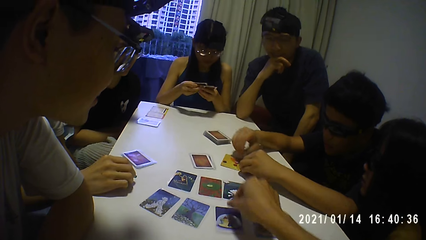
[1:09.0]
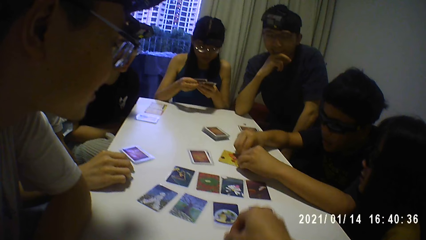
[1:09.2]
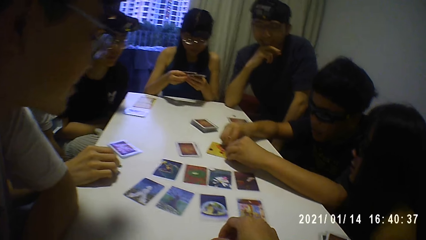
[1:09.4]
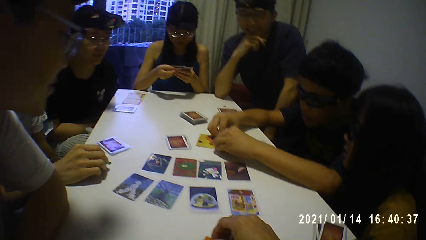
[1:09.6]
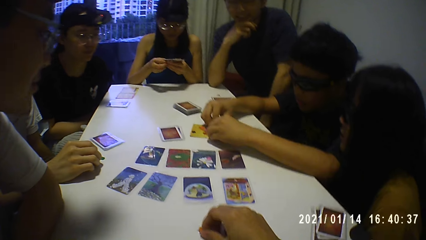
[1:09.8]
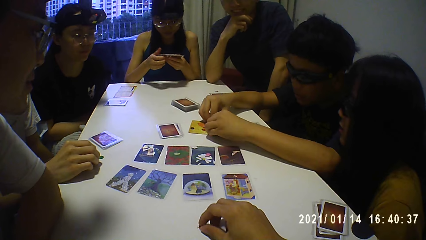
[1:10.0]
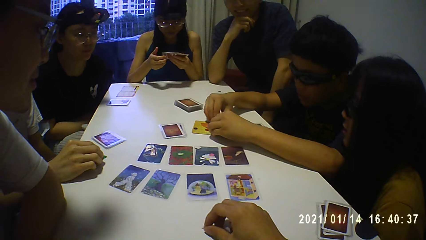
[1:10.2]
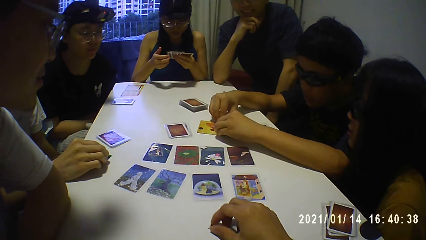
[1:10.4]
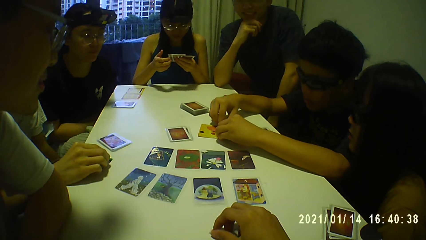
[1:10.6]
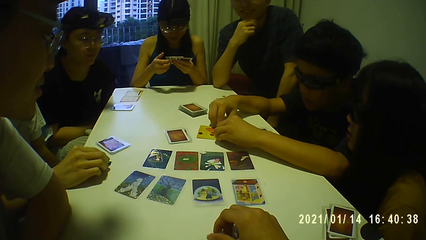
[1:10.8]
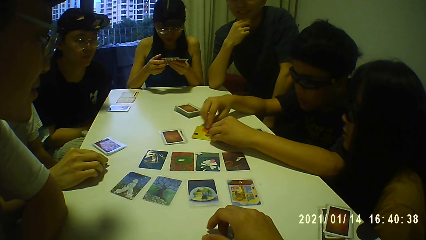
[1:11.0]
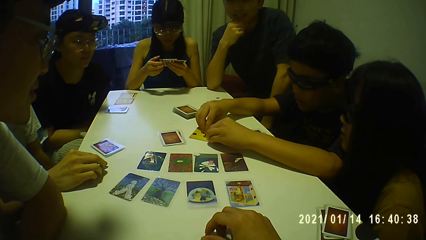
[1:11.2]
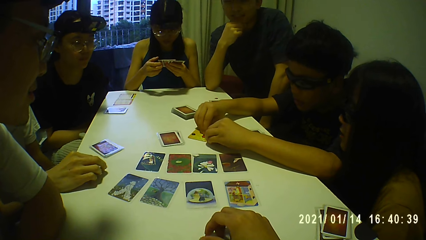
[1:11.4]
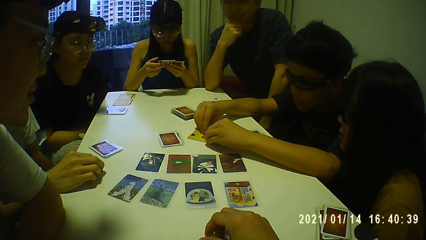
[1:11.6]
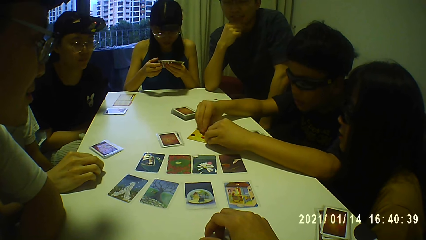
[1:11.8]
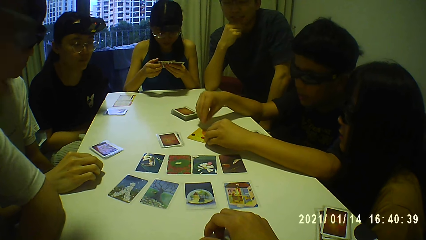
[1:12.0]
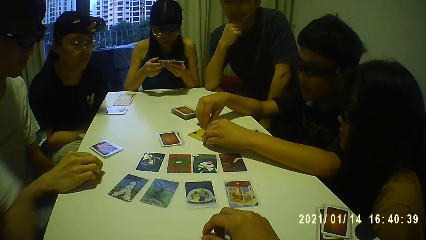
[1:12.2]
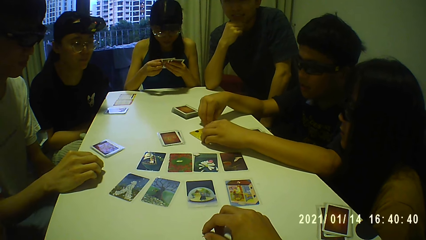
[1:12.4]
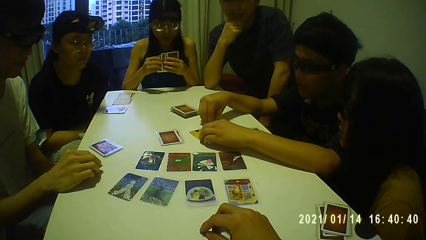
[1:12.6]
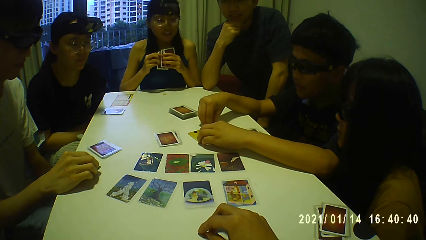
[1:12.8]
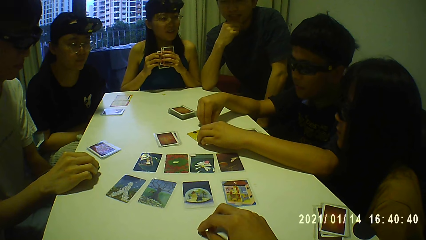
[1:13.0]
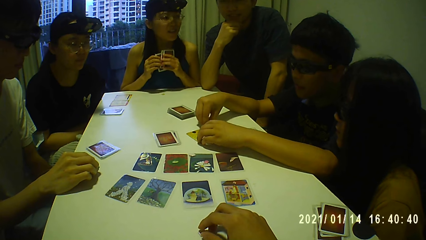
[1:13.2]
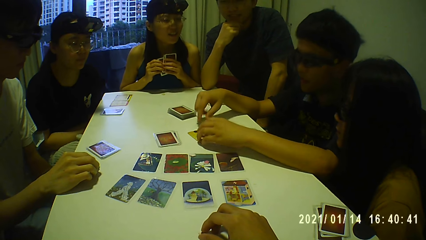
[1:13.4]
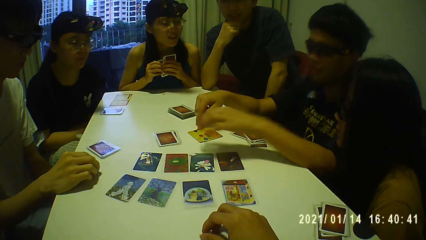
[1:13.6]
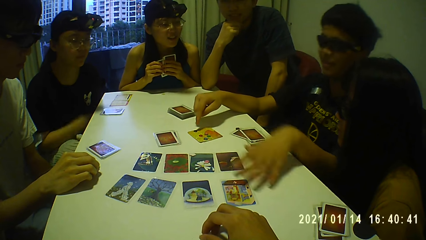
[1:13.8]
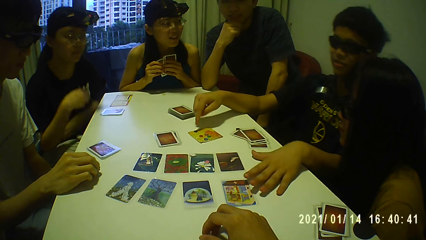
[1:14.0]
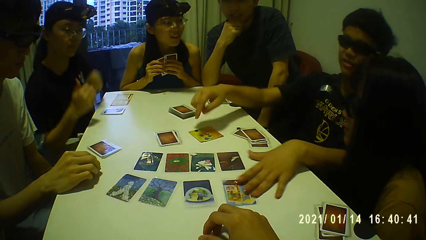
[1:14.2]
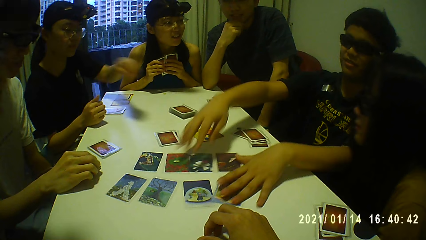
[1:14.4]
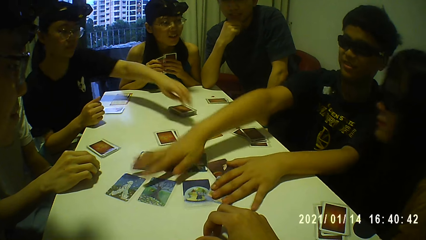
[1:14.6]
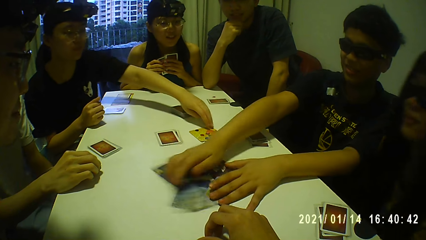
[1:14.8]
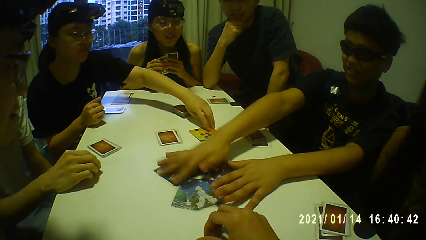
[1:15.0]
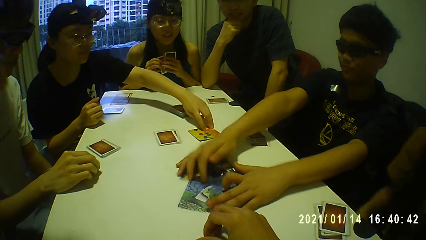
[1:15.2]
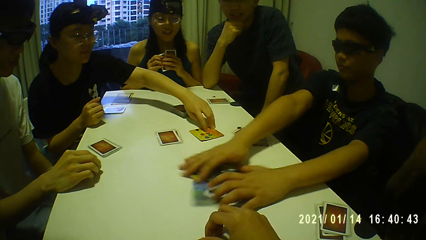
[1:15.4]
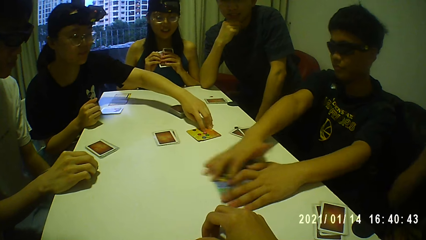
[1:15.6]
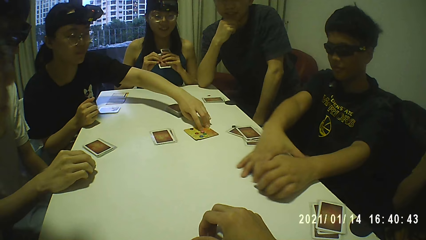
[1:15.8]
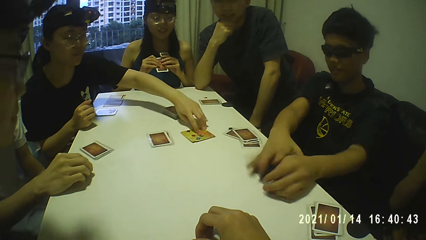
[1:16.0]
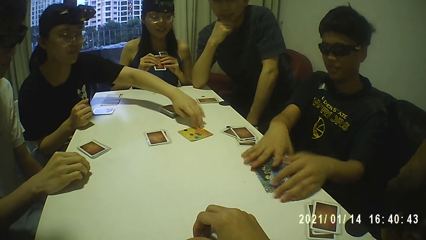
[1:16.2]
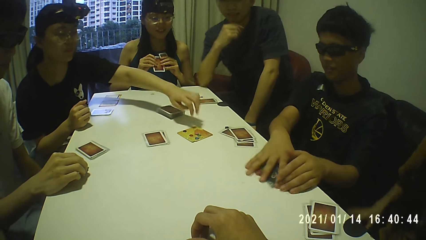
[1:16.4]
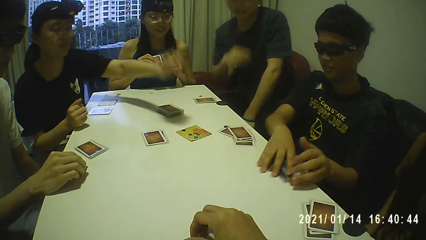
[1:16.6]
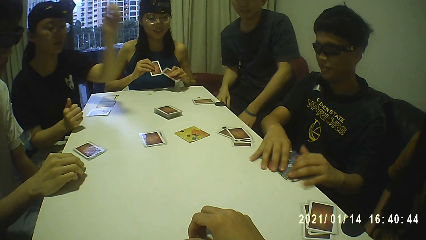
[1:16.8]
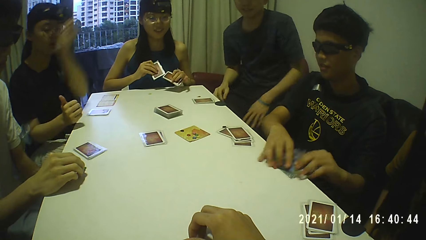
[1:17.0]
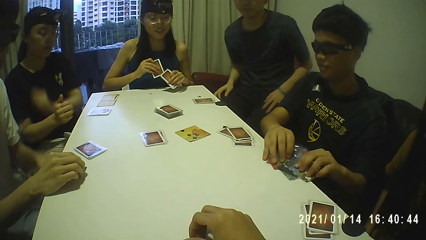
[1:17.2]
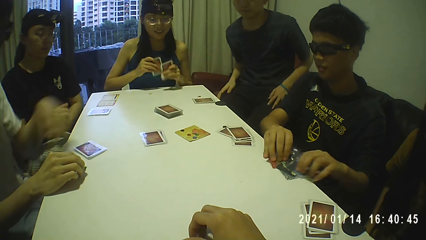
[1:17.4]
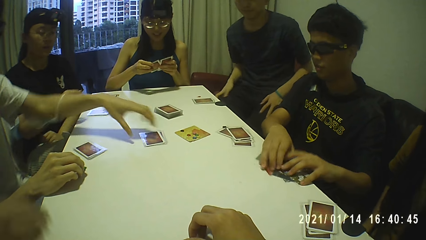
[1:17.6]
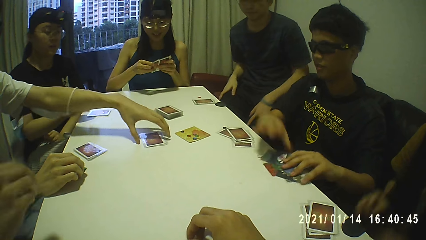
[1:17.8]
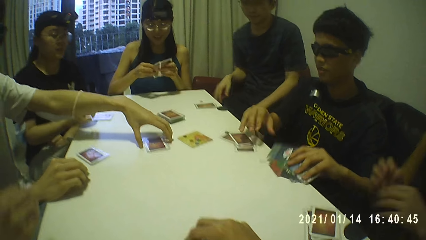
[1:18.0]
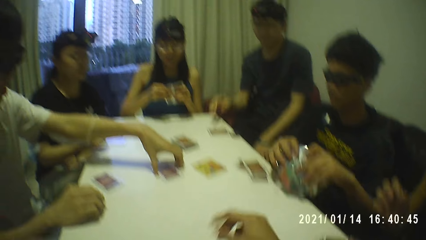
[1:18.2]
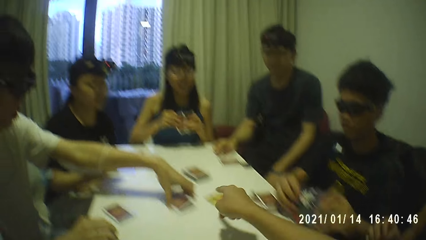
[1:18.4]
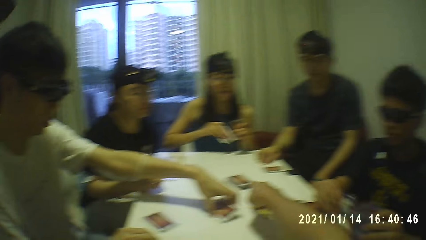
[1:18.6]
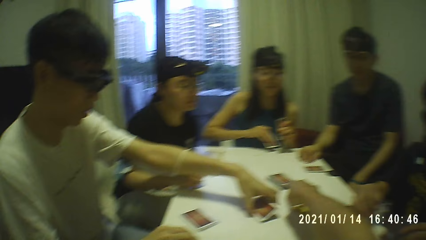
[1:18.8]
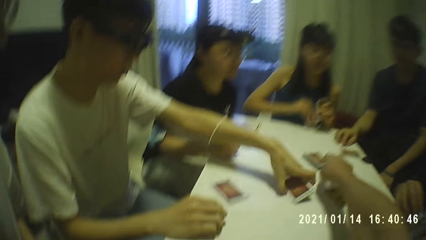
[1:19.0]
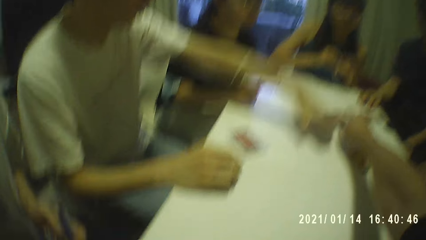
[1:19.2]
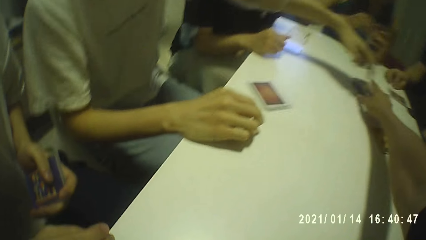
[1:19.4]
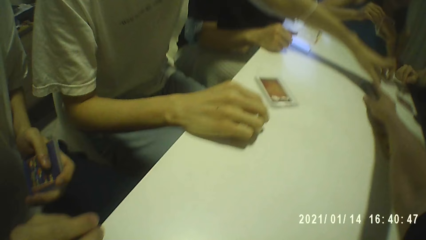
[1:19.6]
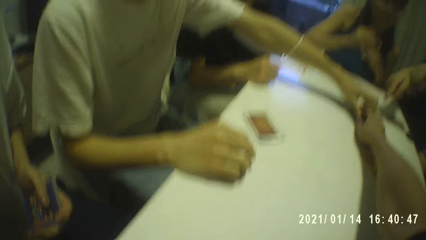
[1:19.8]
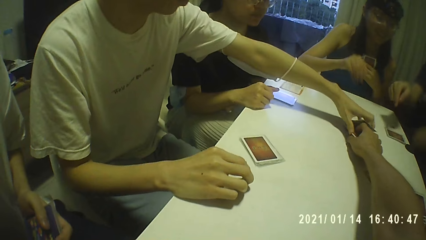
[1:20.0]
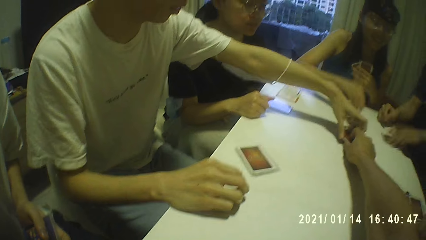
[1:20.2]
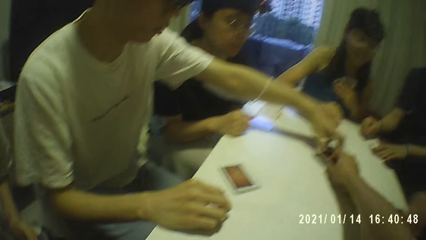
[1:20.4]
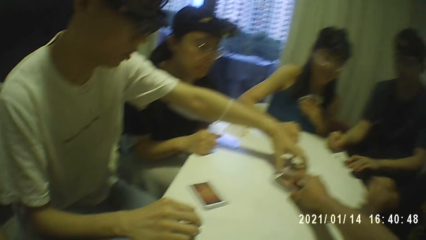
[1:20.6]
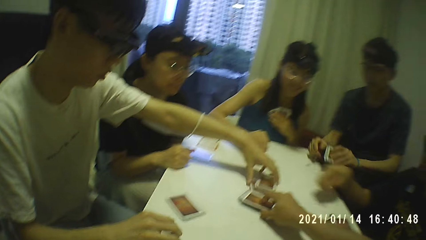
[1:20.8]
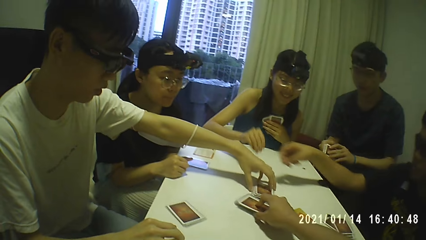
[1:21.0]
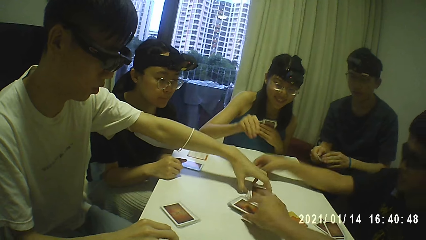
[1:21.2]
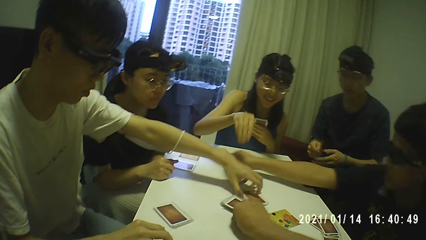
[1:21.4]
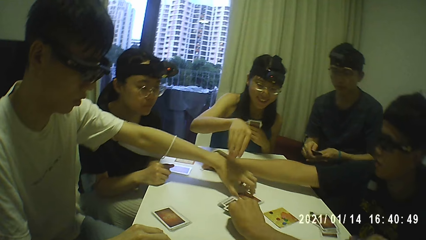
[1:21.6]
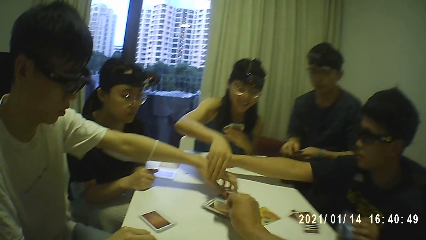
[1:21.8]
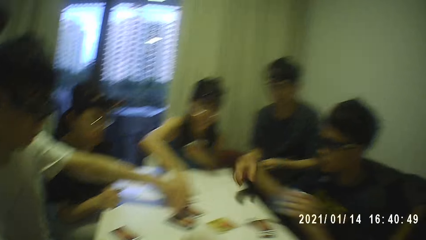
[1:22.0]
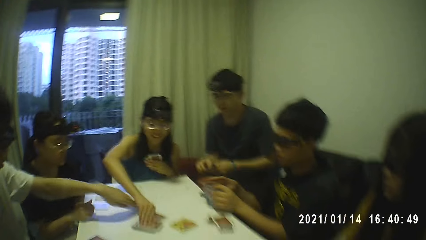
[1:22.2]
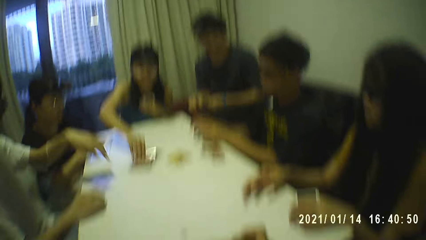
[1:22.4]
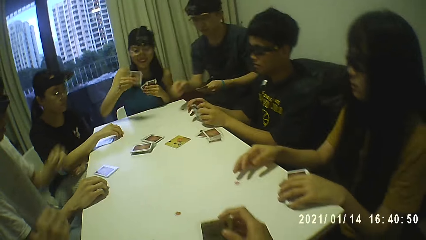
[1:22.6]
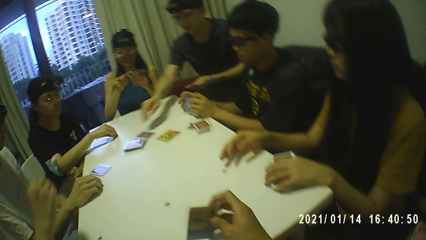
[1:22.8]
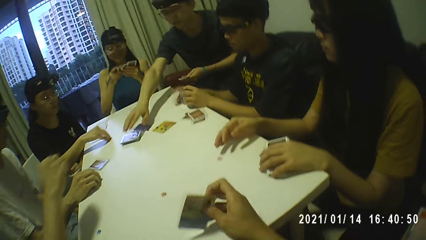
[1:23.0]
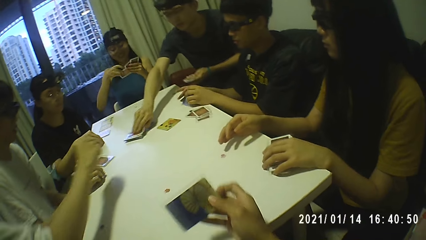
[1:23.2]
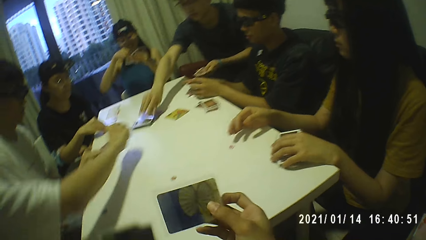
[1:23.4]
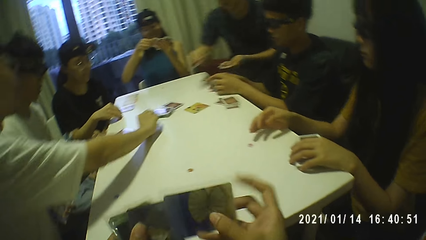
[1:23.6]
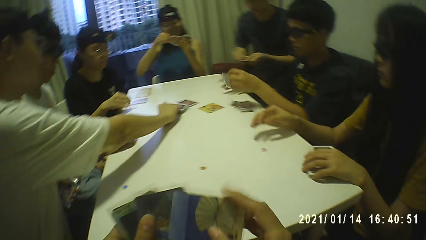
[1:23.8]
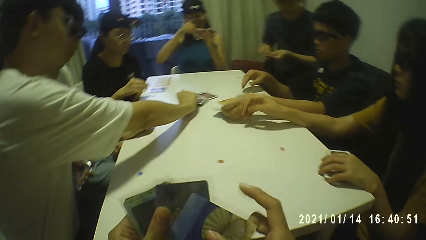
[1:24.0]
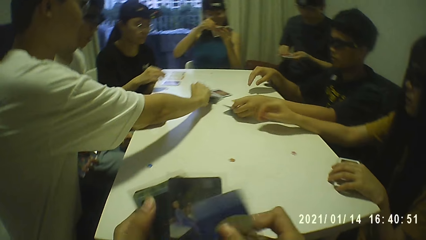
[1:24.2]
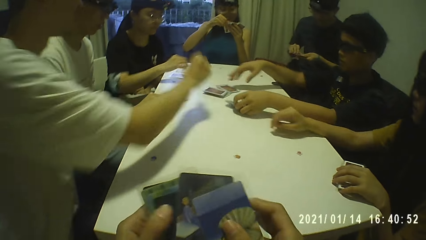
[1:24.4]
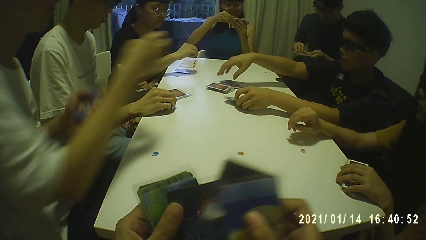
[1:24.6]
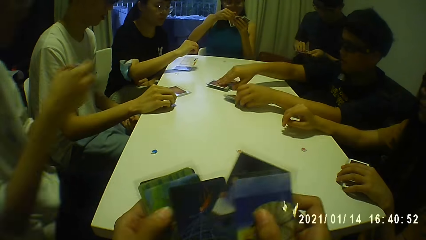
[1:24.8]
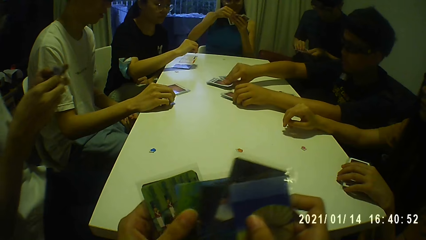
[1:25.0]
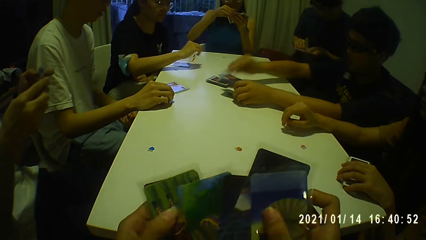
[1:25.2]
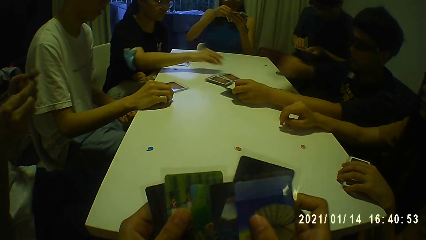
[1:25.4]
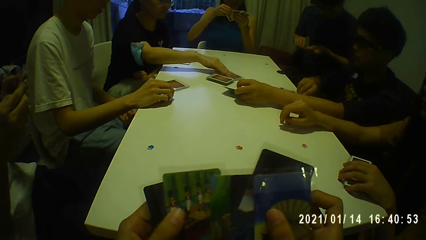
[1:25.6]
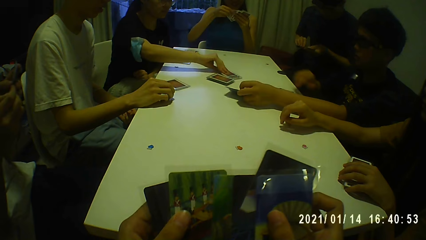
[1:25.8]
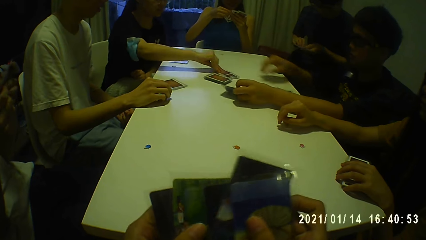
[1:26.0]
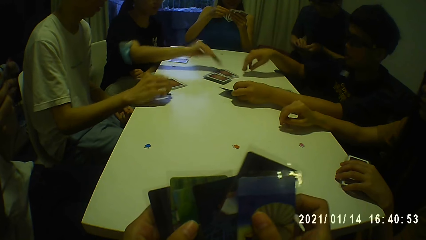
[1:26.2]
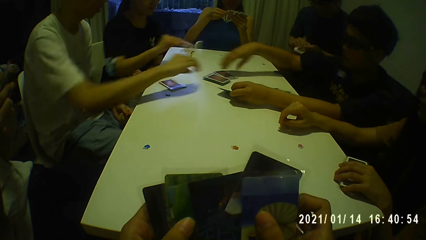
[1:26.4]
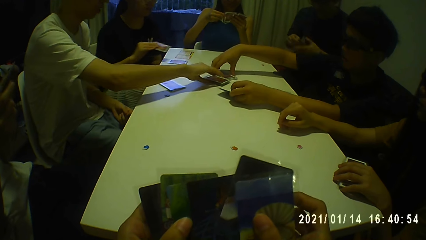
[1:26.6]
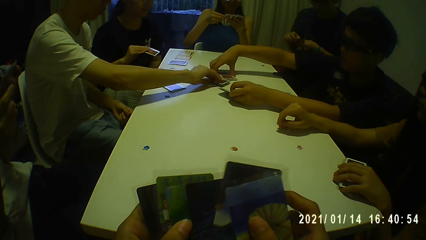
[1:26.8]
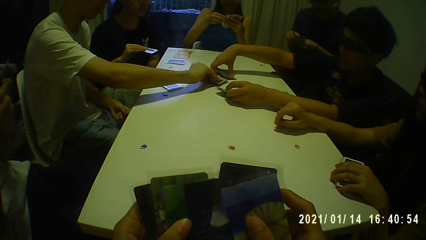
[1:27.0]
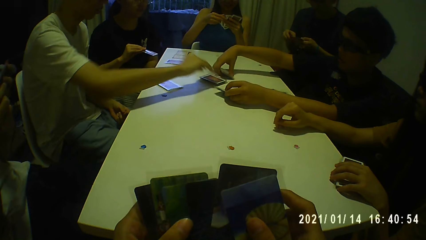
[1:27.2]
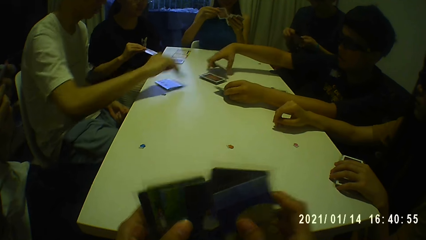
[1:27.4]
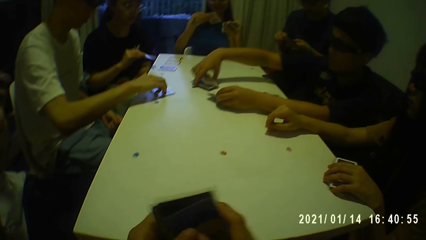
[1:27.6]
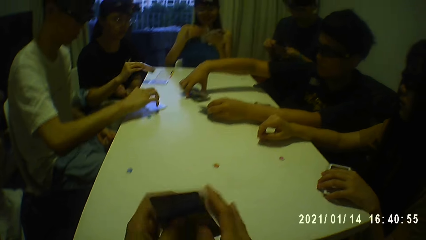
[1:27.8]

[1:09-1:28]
The camera wearer holds the small red plastic with his right hand on the table. A person counts the card on the table and collects the card on the table. The camera wearer picks up another card on the table with his right hand. He shuffles the cards.
